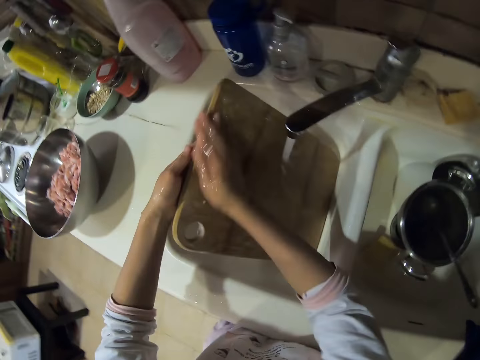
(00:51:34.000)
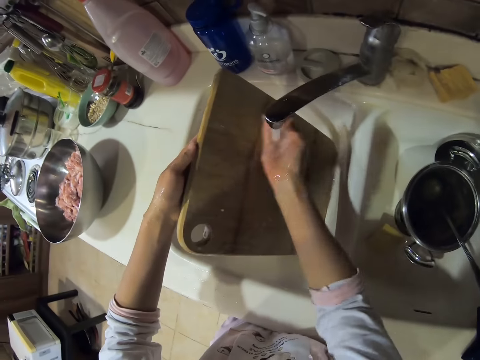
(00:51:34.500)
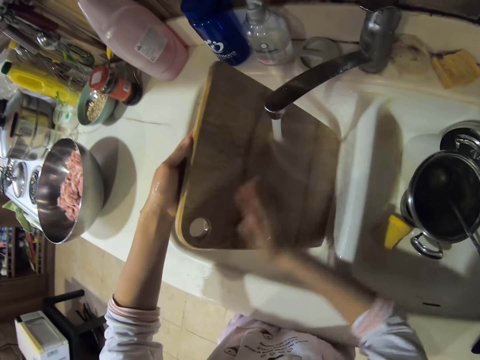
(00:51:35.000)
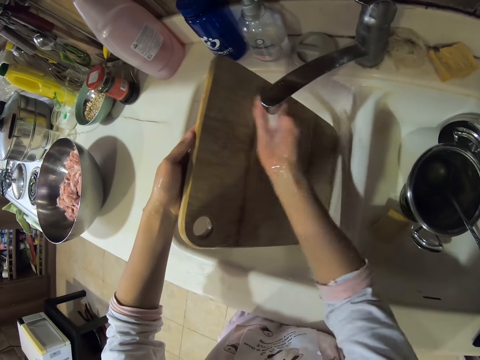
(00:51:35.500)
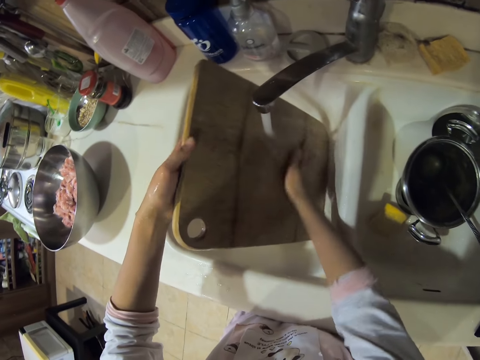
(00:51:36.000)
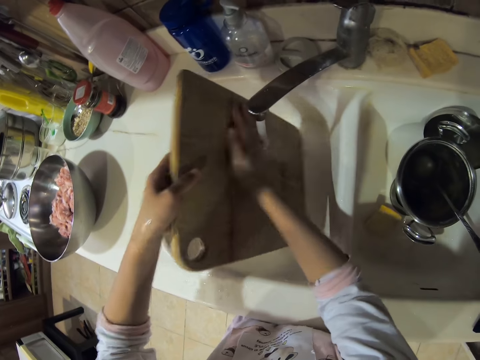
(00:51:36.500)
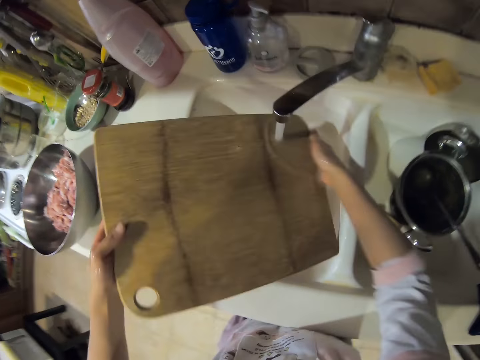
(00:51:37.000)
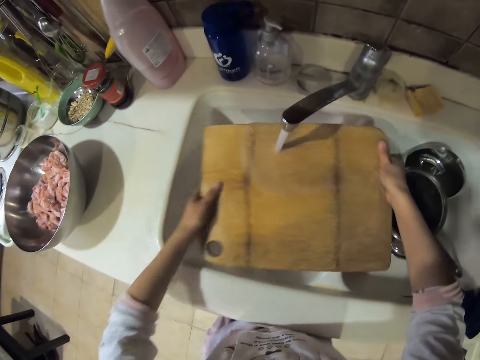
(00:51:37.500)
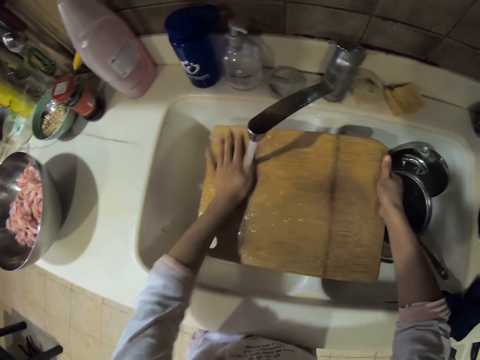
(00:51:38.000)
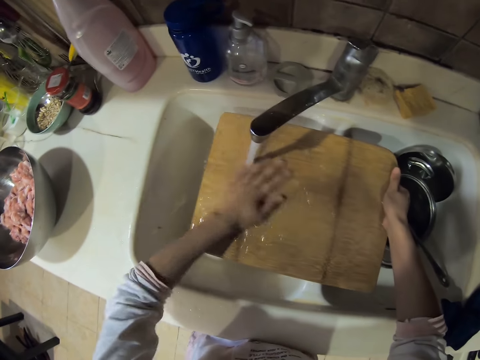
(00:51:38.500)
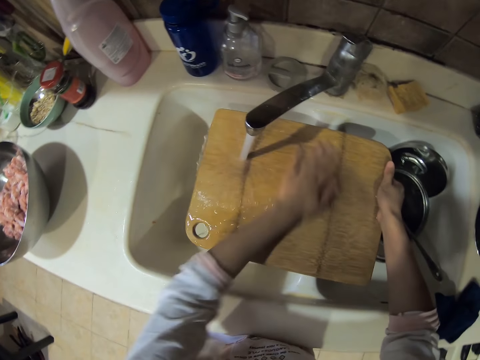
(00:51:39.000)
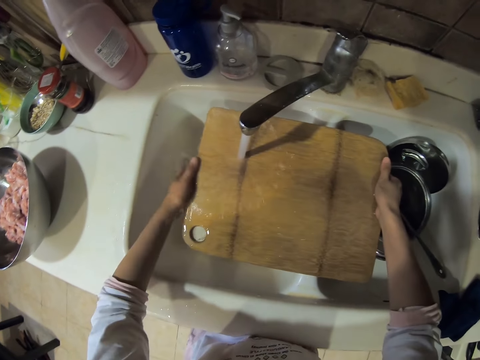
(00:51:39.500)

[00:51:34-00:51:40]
The camera wearer rinses the chopping board.

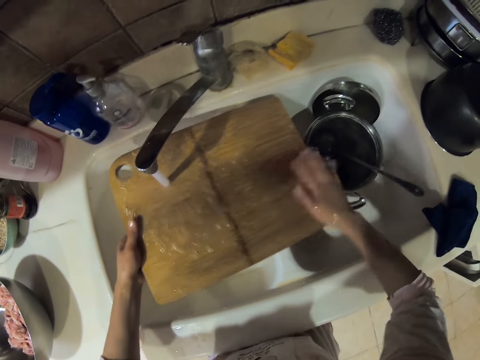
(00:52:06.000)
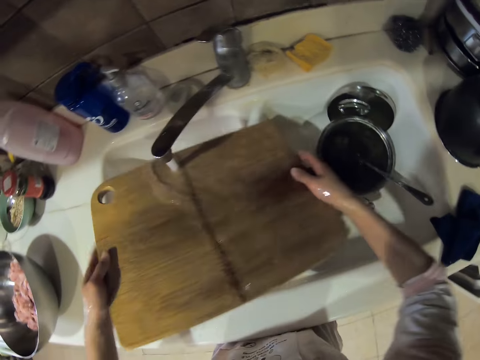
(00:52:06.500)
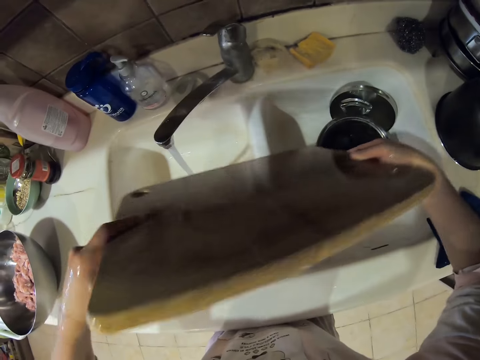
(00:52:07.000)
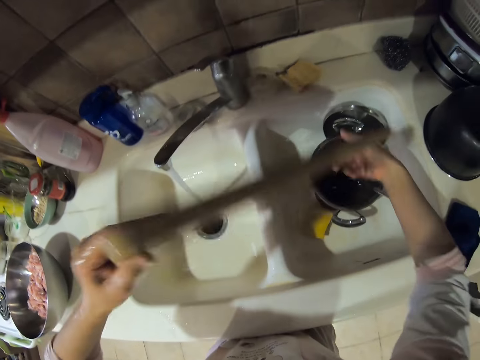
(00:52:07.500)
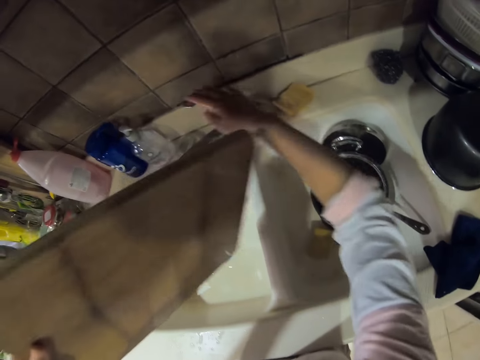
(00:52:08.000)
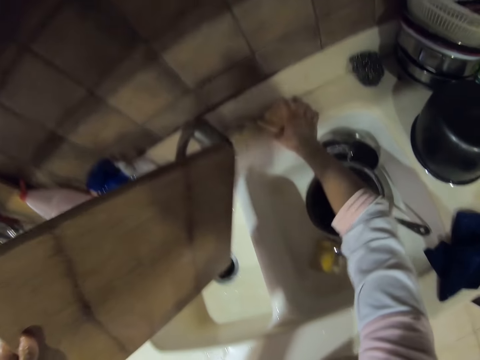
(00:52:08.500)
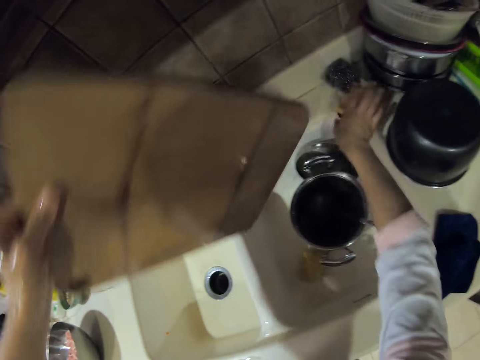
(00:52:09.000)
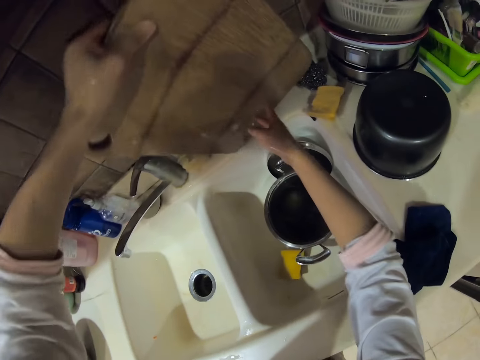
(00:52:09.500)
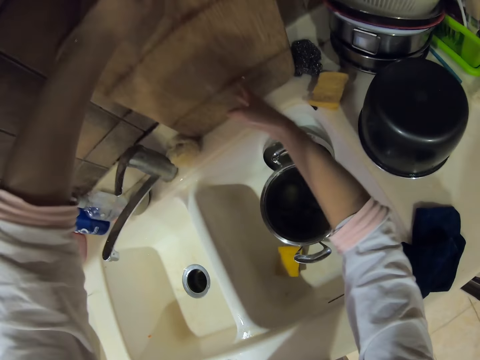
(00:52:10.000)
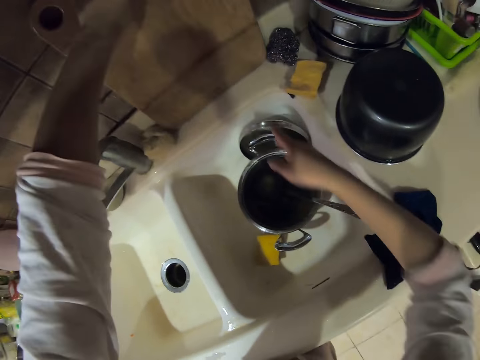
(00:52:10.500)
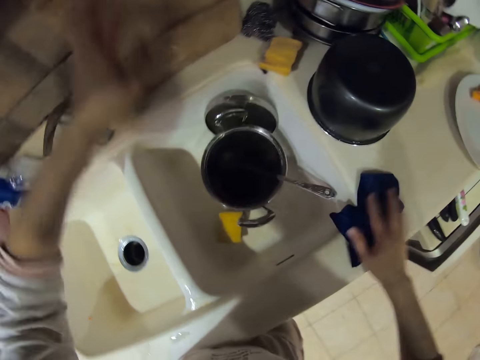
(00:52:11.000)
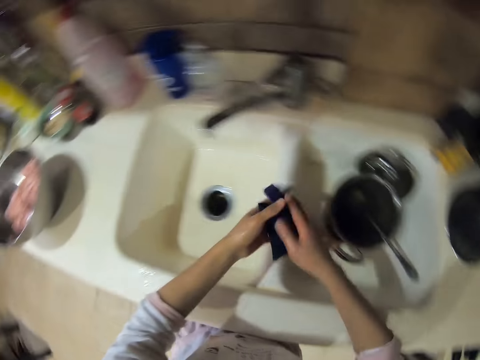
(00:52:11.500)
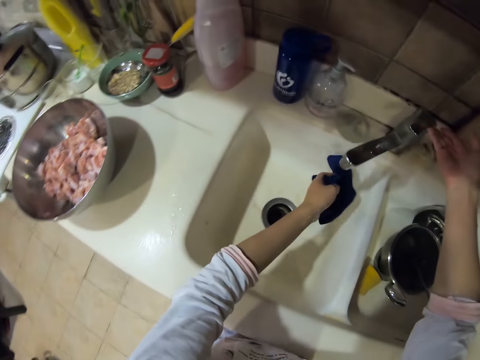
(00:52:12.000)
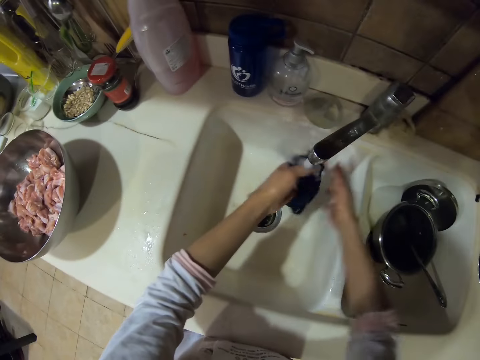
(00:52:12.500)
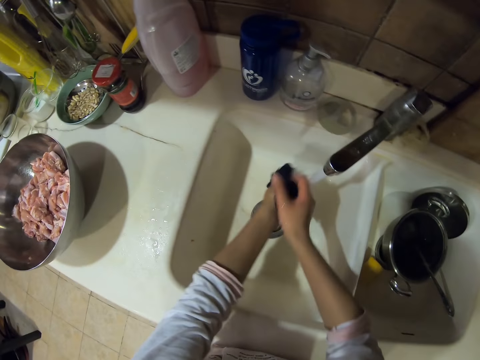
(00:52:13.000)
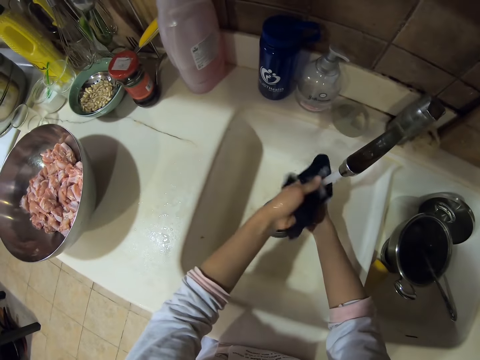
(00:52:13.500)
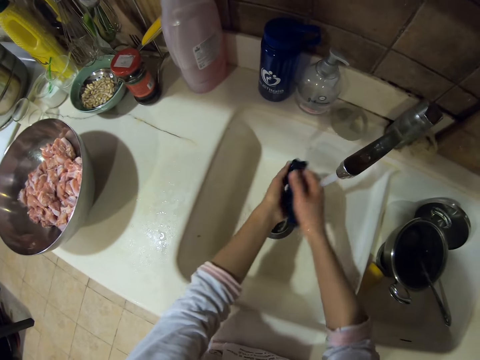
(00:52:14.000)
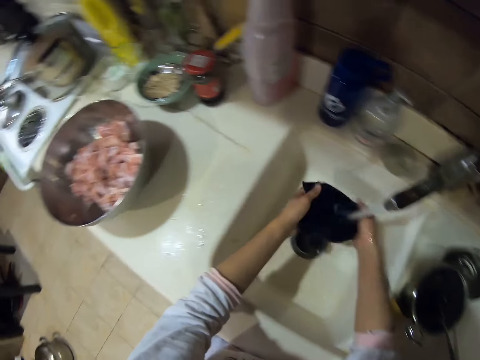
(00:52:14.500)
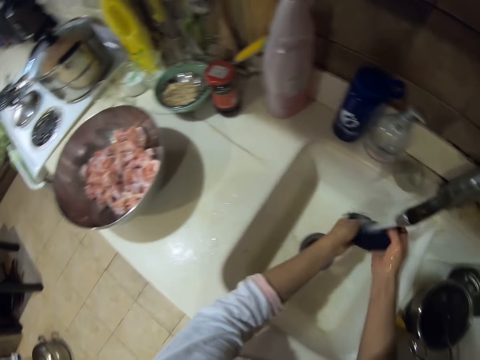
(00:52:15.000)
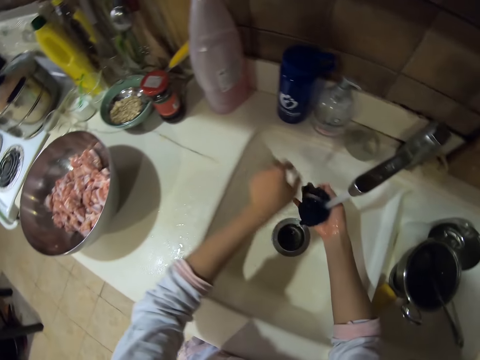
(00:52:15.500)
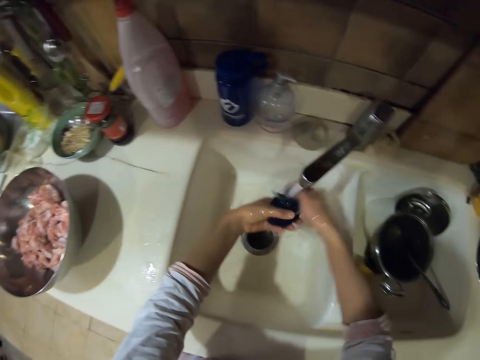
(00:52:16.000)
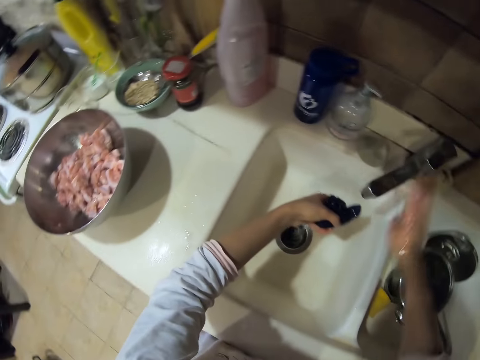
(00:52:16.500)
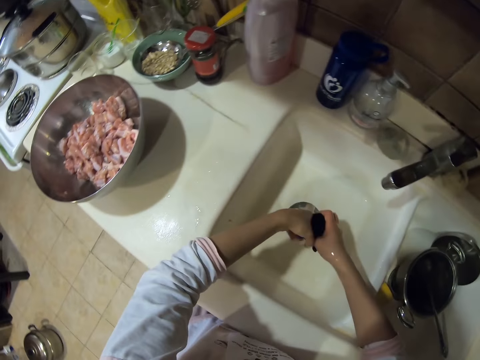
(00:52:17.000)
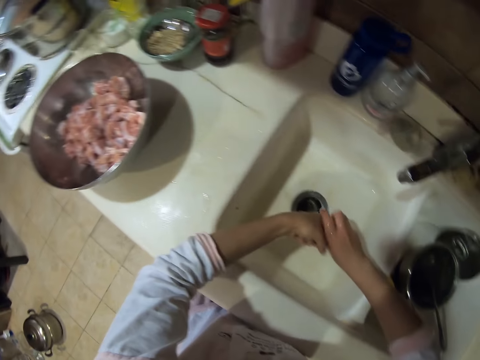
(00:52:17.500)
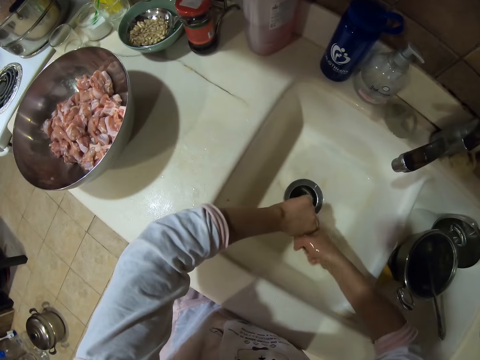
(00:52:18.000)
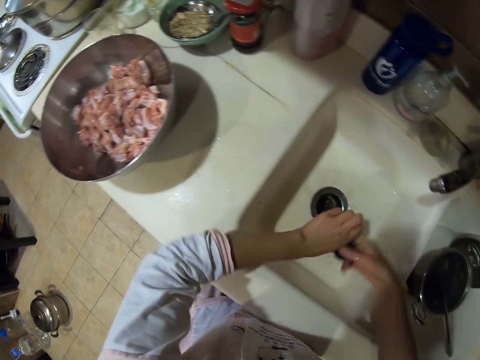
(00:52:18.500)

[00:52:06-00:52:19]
The camera wearer turns the tap off. They move the sponge. They put the chopping board on the sink. They pick up the kitchen napkin. They turn the tap on. They rinse the kitchen napkin. They close the water tap.

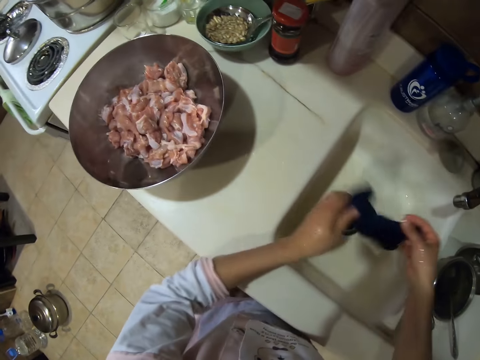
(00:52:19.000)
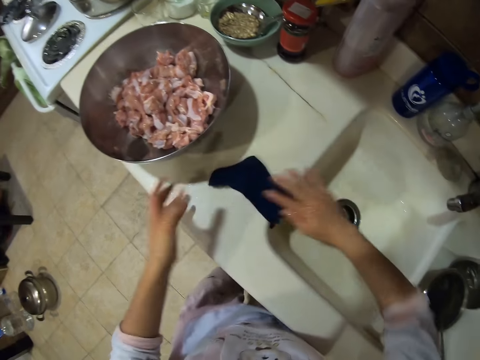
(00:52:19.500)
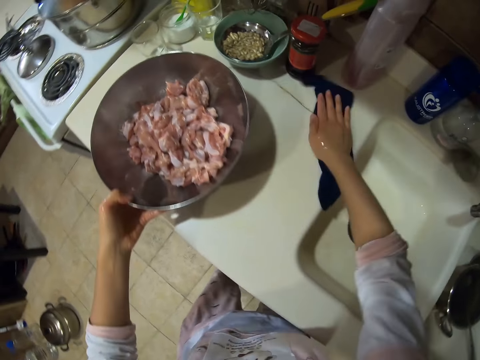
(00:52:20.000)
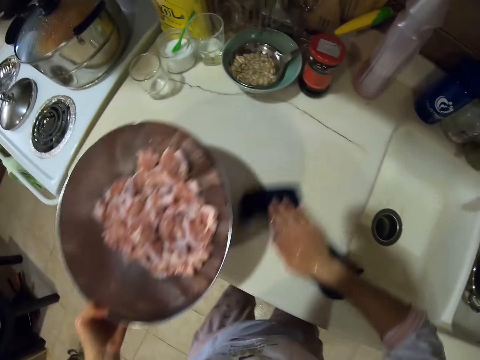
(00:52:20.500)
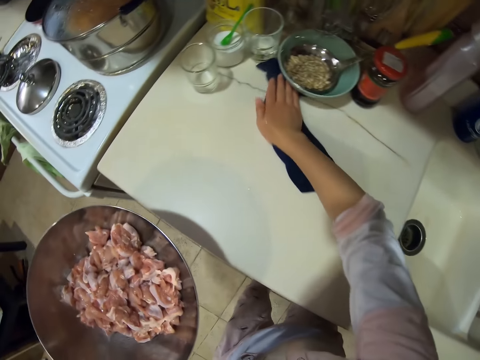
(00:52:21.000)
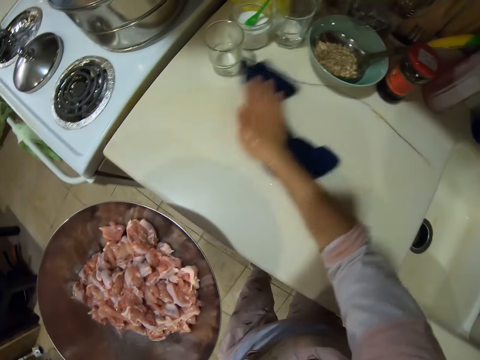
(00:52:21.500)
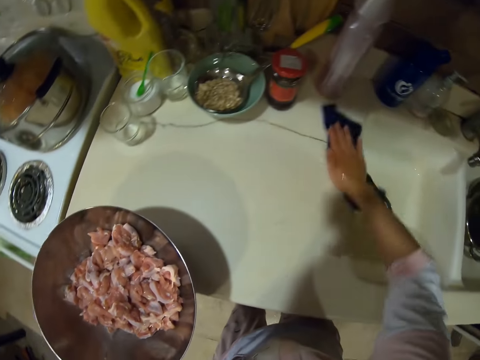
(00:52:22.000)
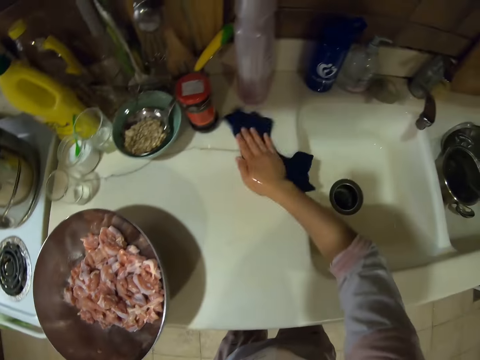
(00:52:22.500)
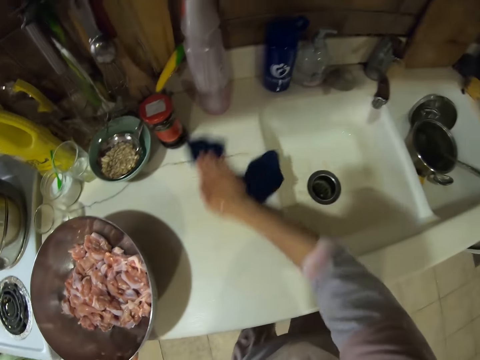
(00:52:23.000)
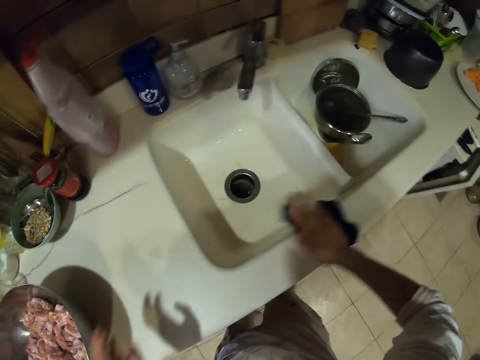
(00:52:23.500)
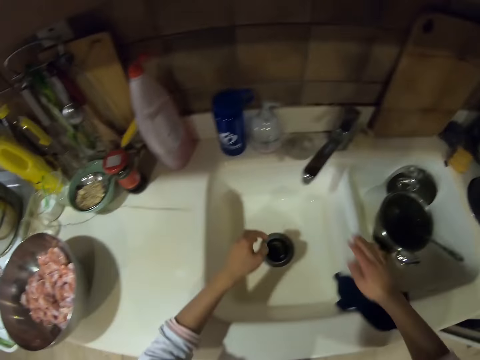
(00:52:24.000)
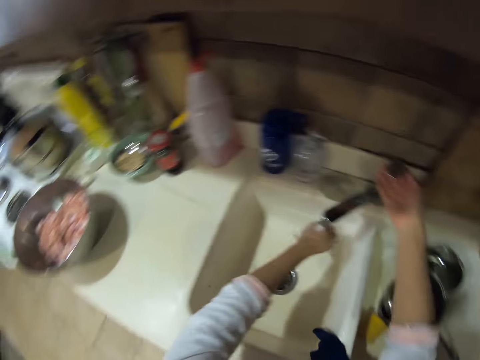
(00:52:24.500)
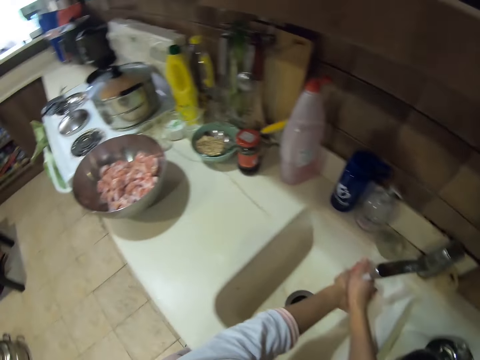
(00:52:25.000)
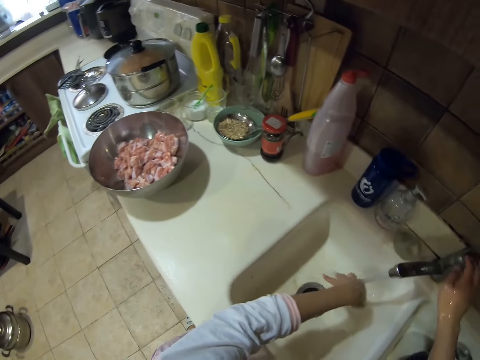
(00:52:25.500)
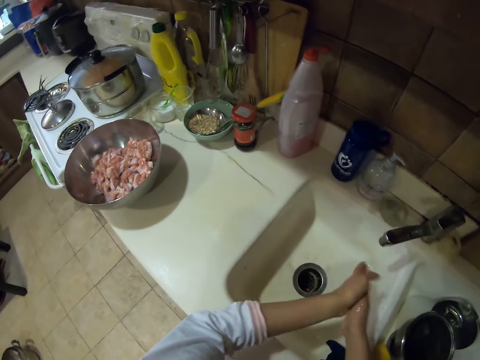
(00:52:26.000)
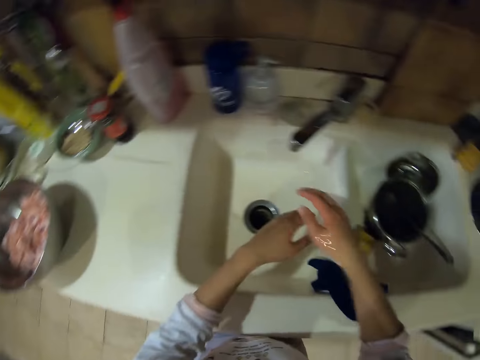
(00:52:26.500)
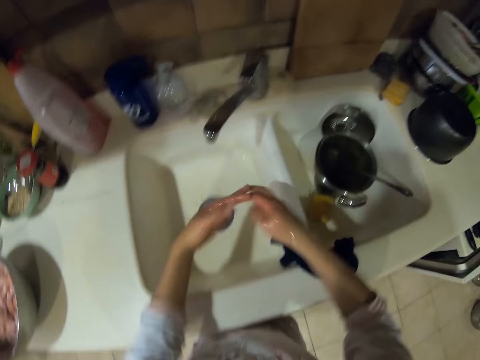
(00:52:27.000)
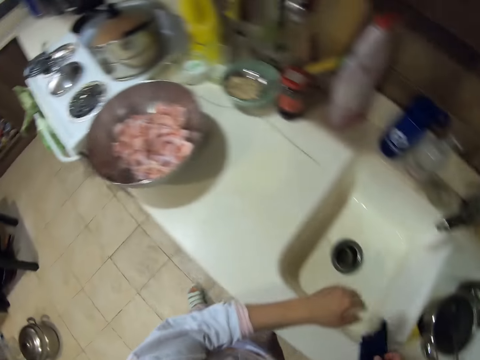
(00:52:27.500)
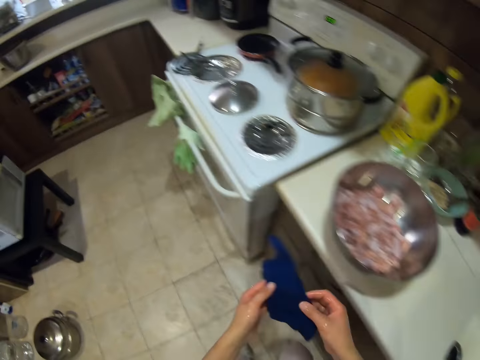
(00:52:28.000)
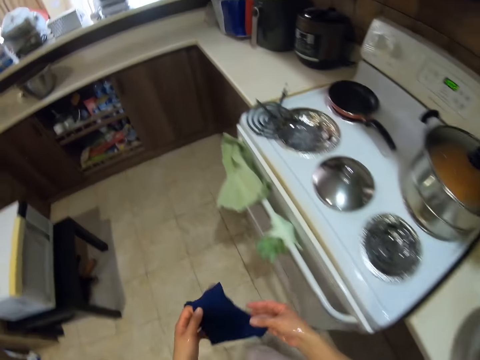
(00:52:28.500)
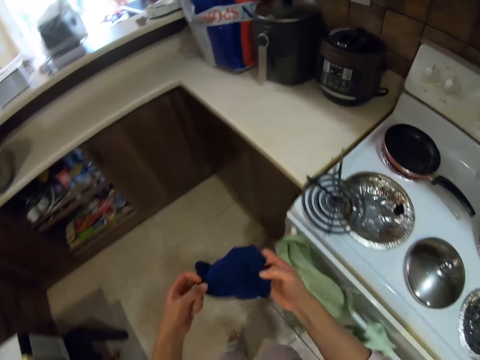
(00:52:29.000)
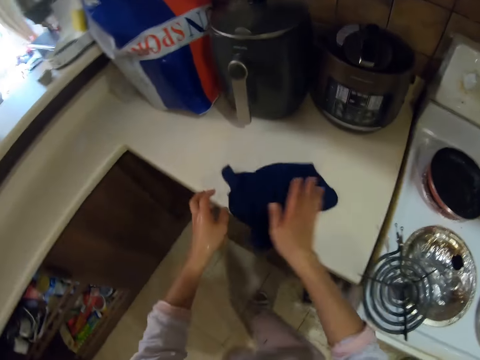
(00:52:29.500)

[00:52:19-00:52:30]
The camera wearer carries the pot or platter. They wipe the kitchen counter. They put the platter on the cabinet. They turn on the tap. They wash their hands. They turn off the tap. They pick up the kitchen napkin.
